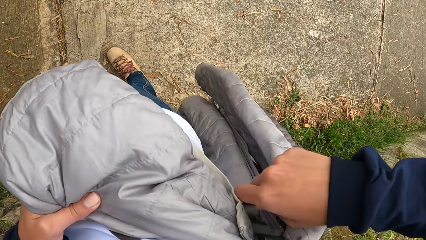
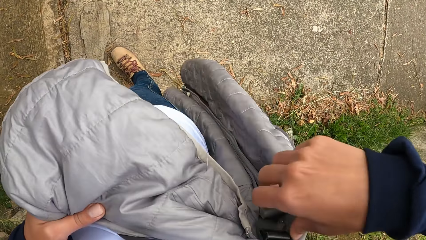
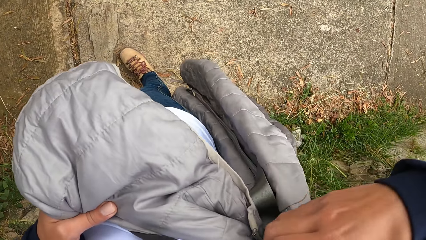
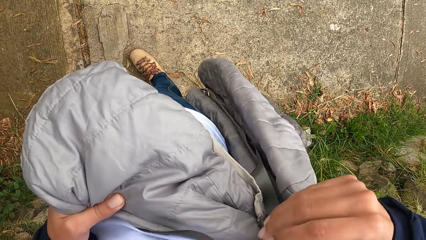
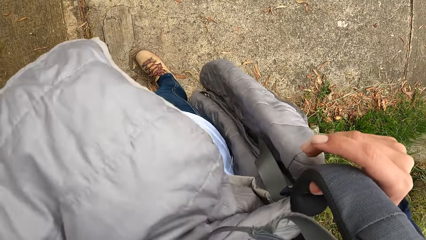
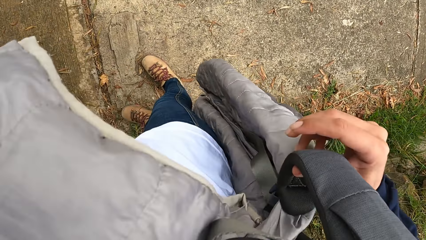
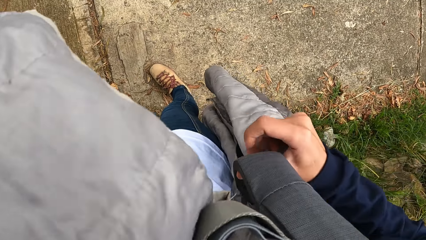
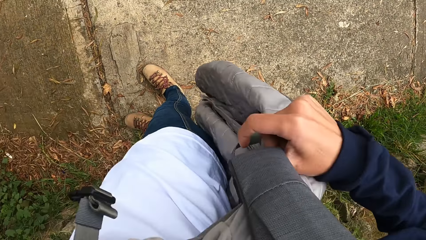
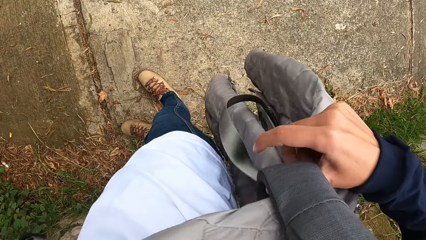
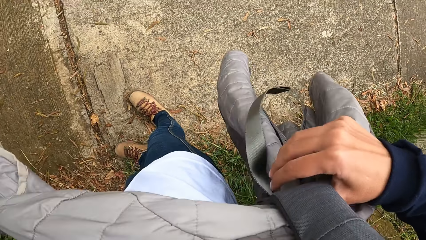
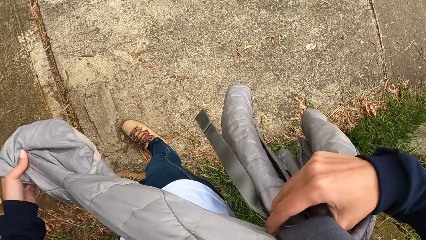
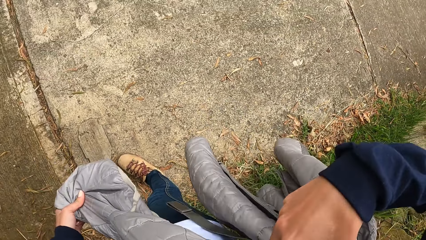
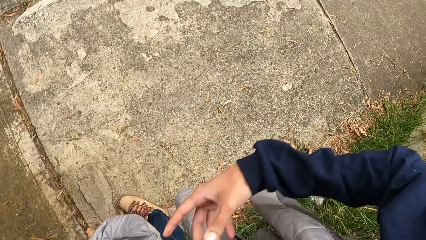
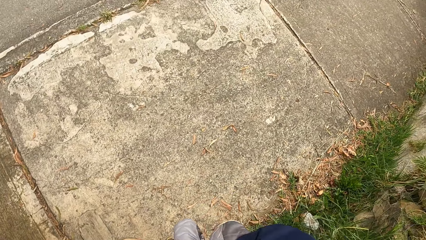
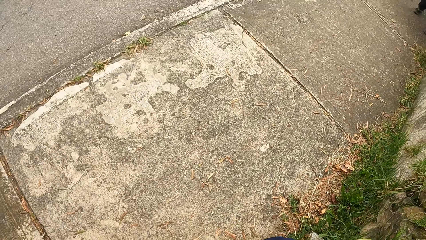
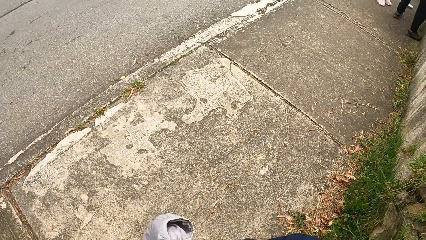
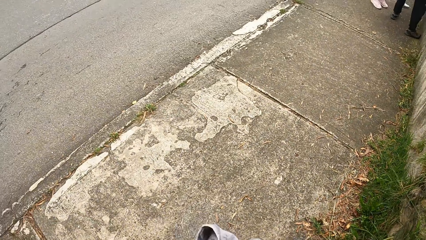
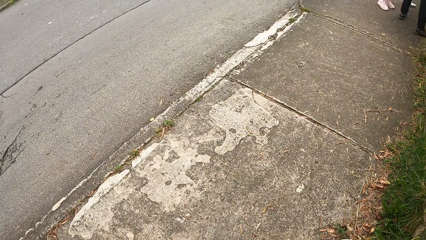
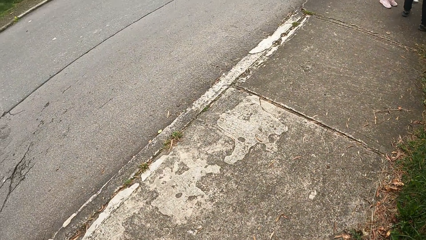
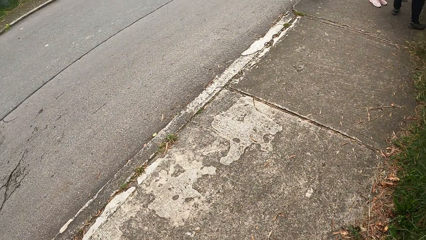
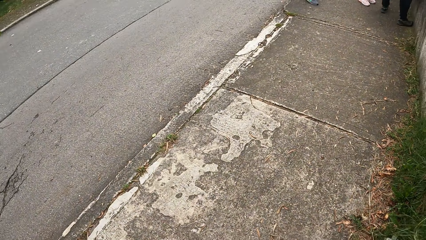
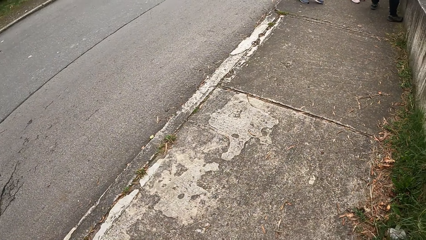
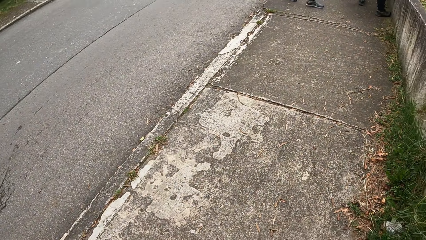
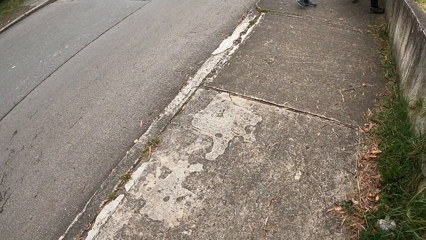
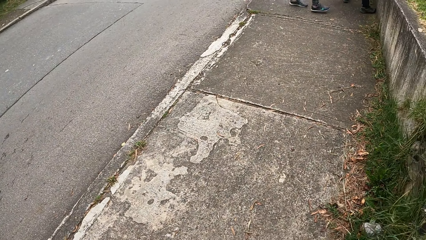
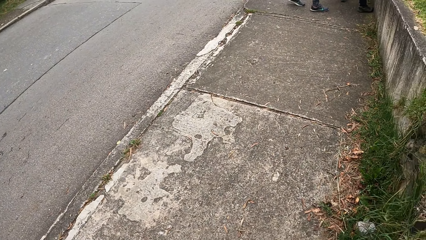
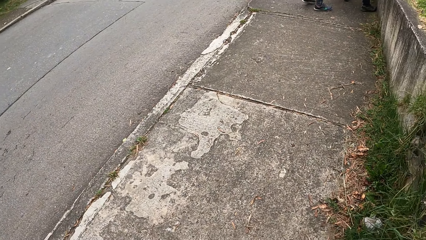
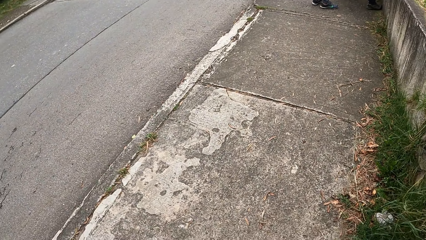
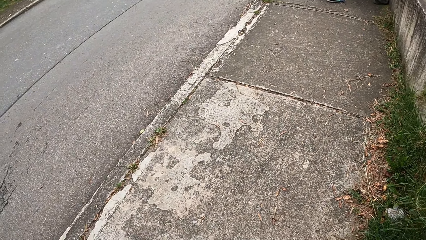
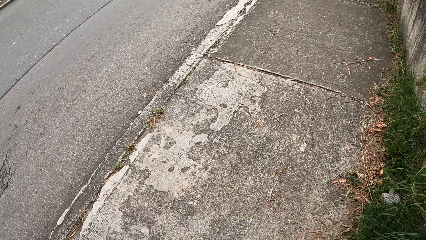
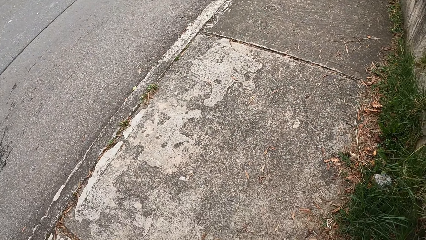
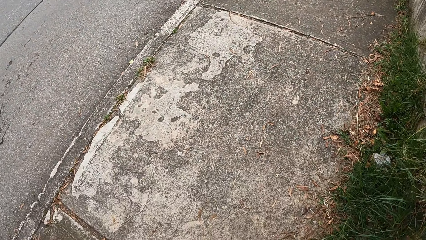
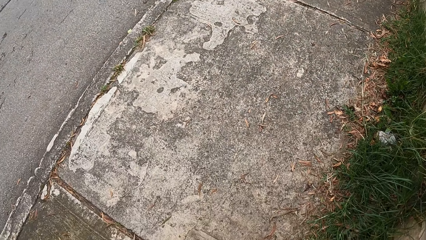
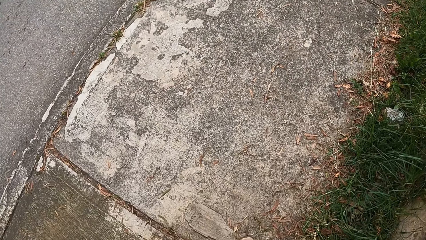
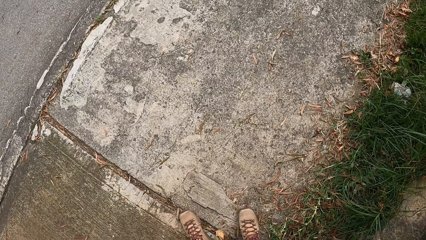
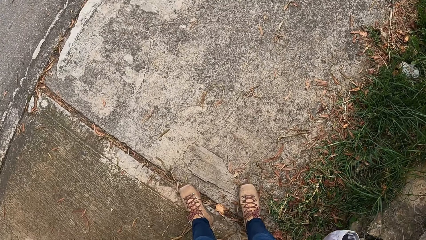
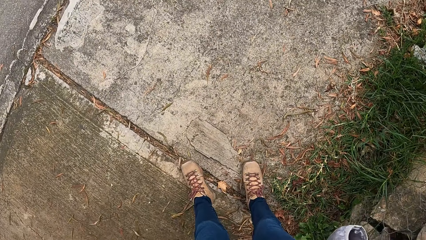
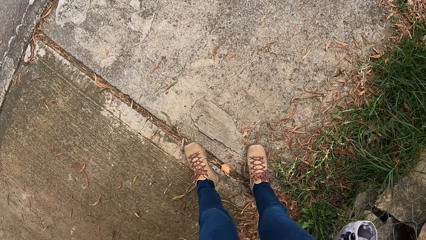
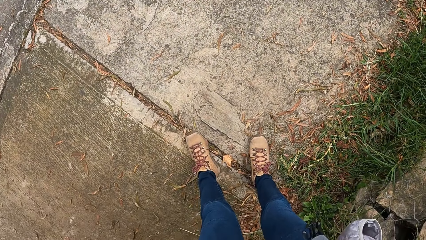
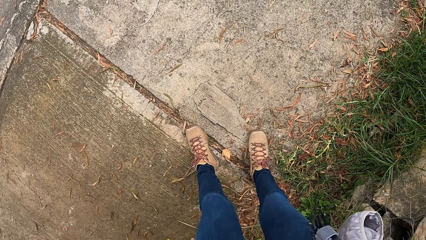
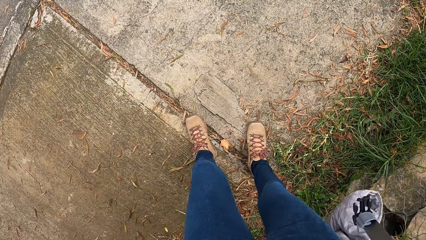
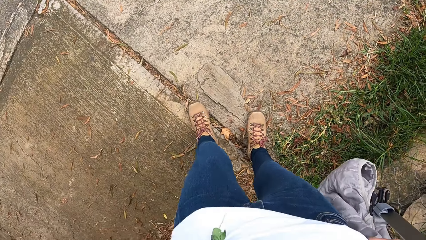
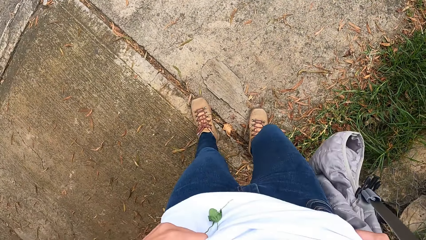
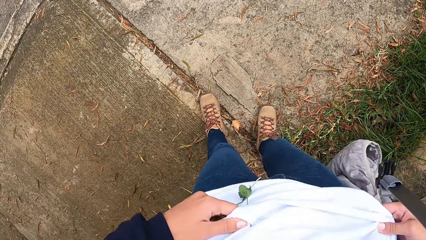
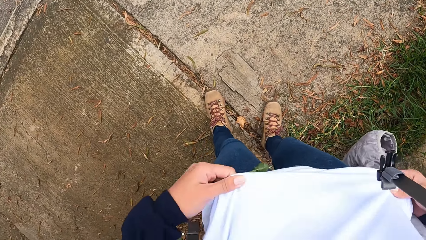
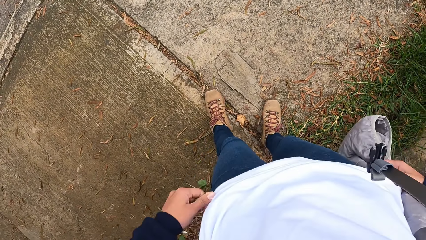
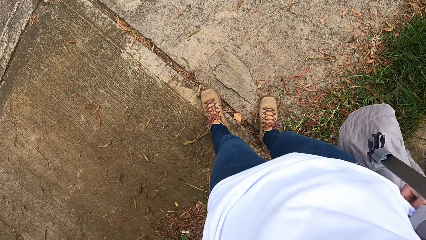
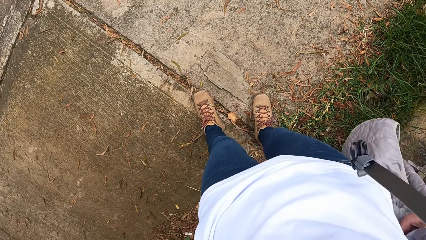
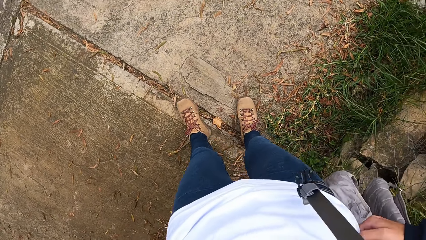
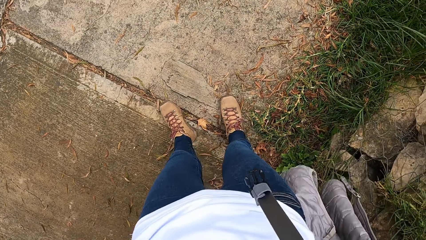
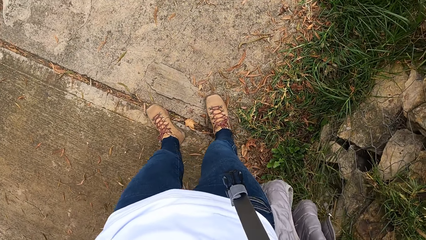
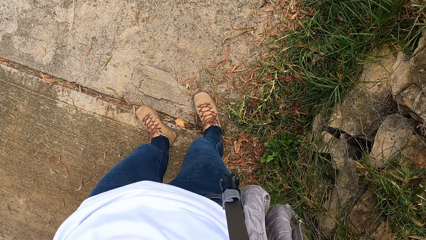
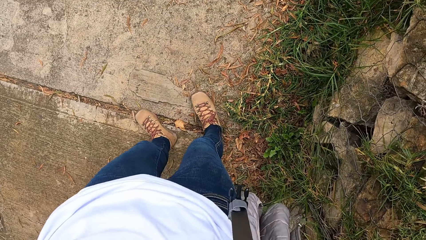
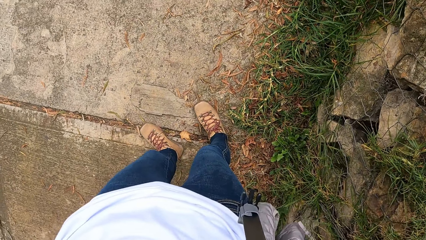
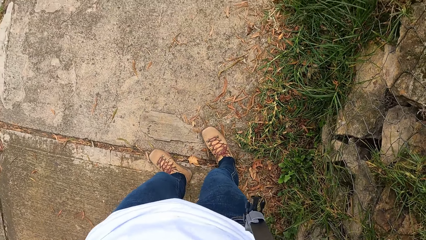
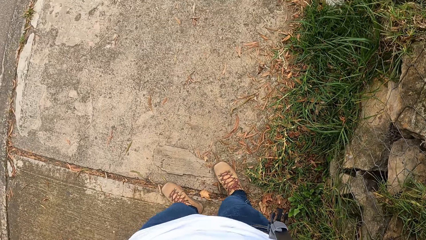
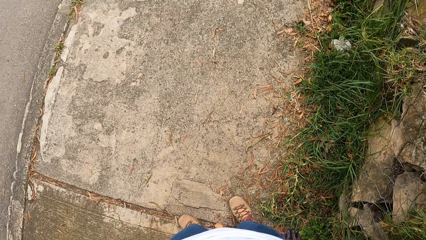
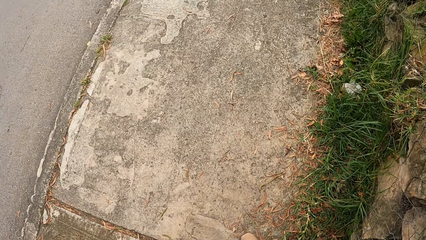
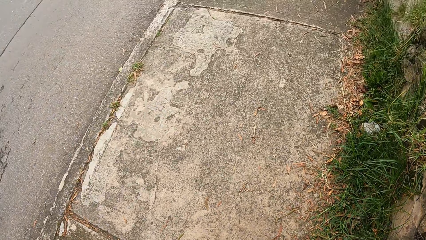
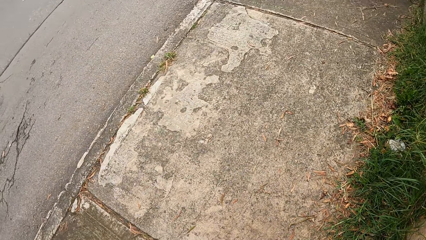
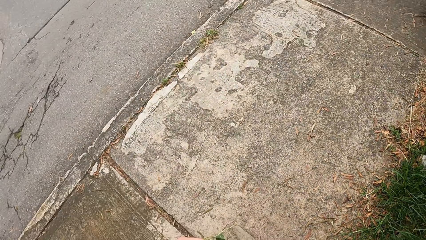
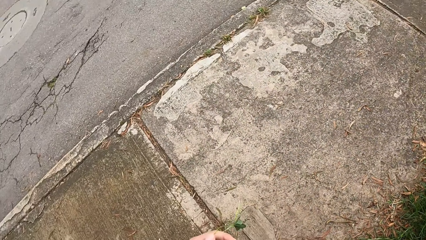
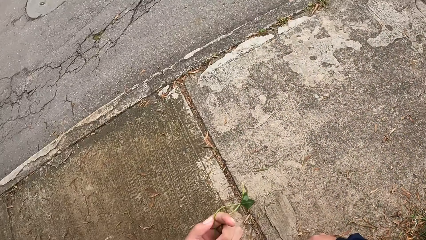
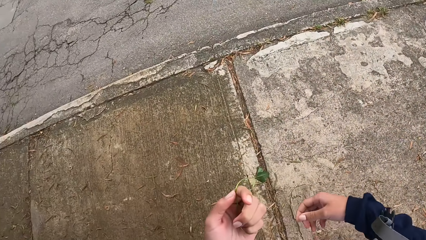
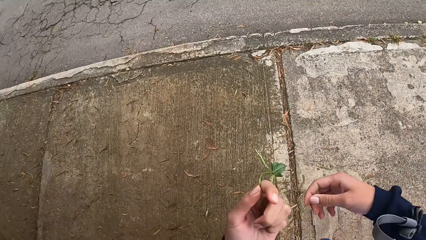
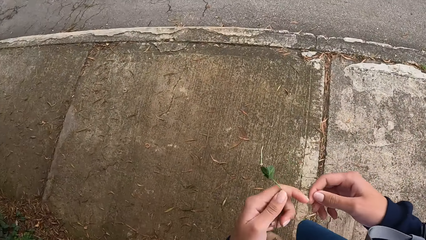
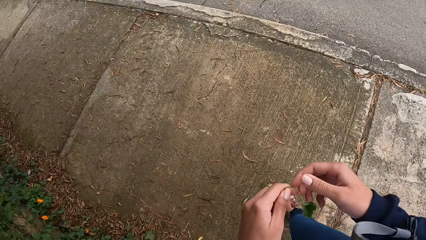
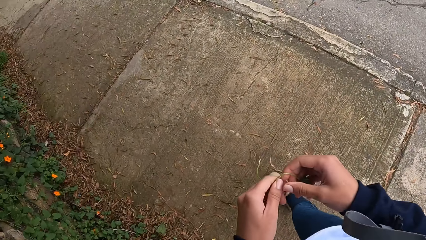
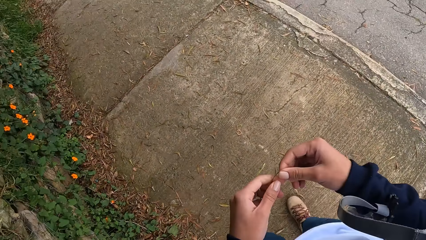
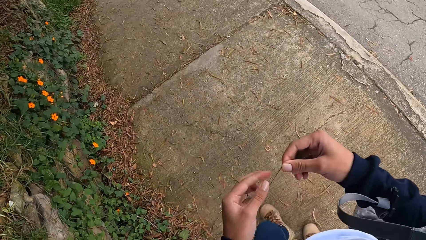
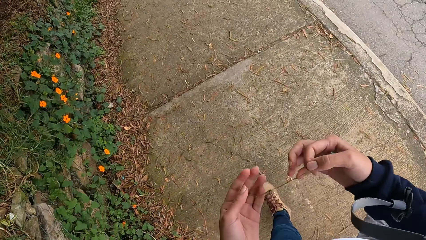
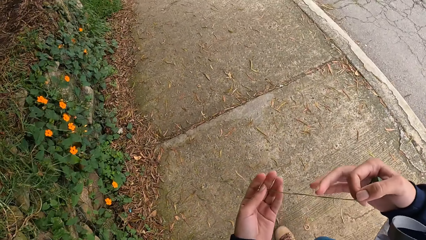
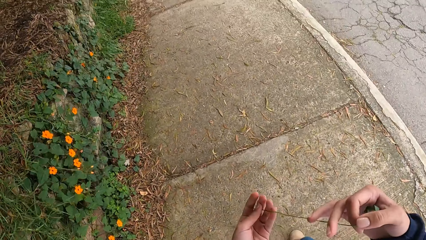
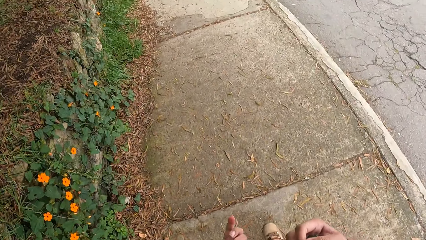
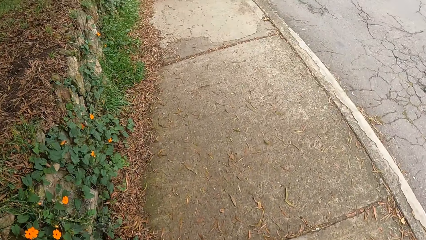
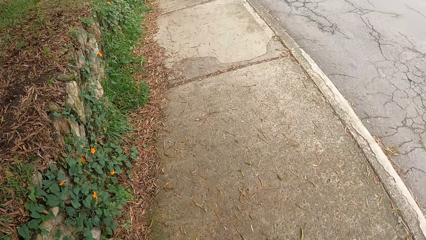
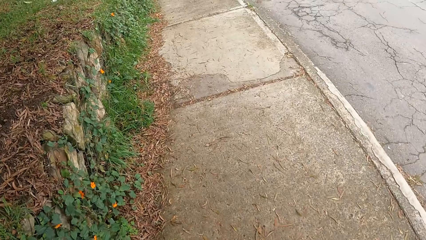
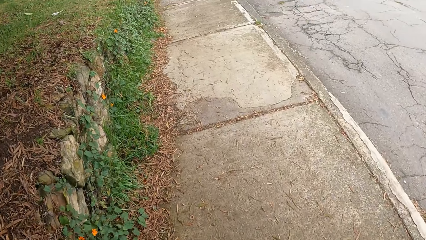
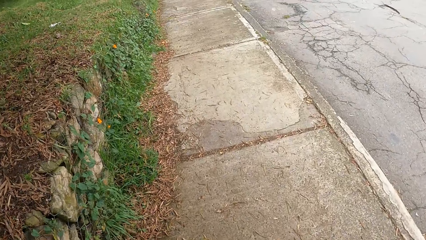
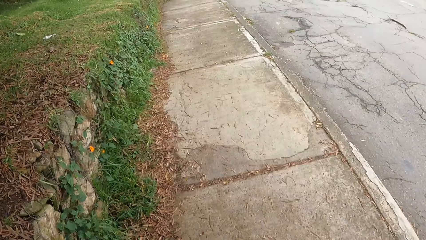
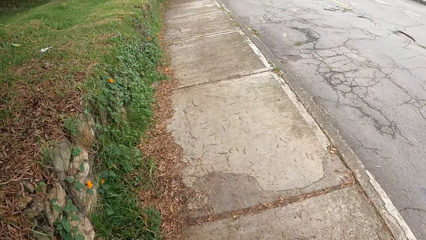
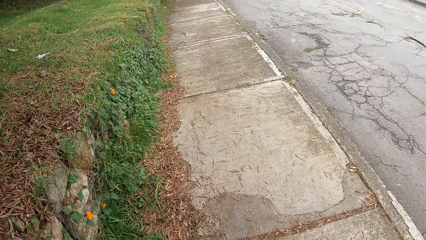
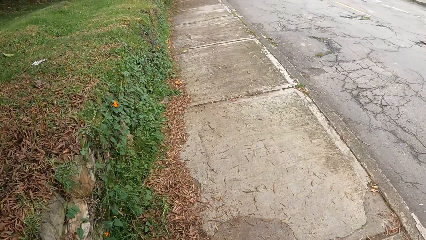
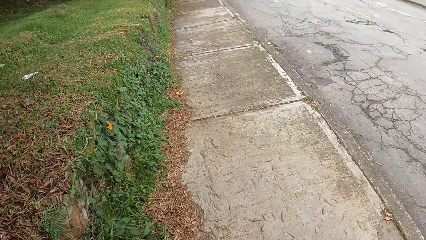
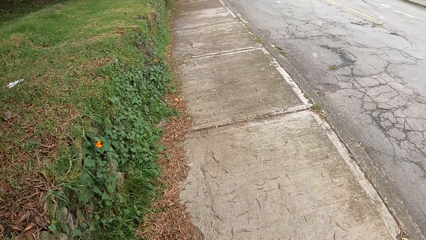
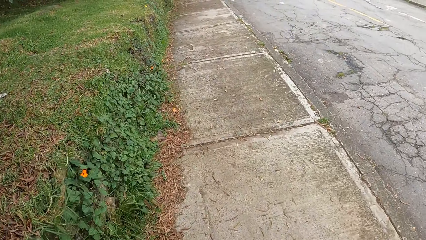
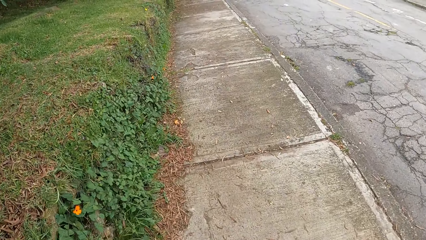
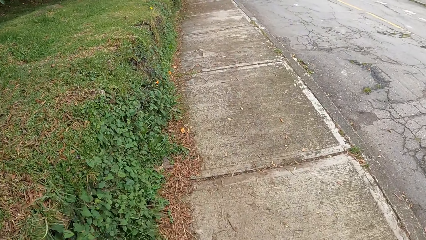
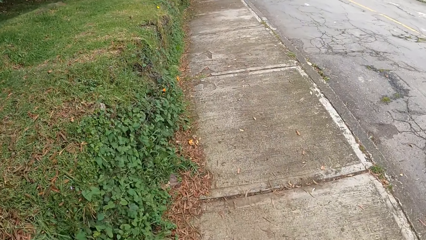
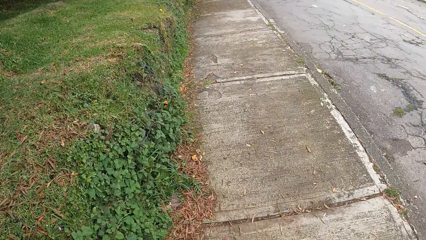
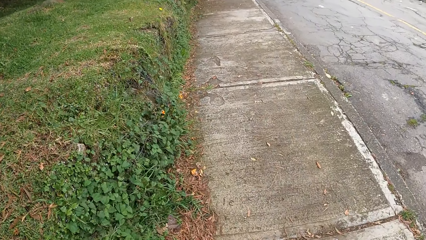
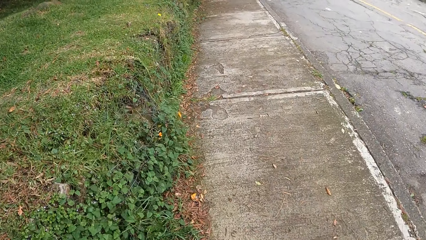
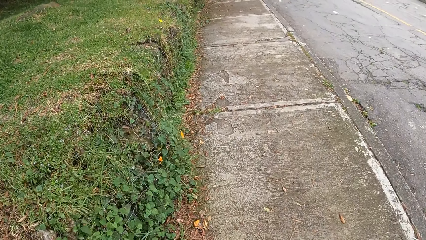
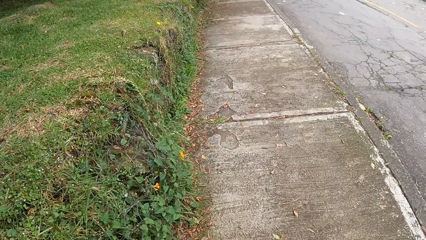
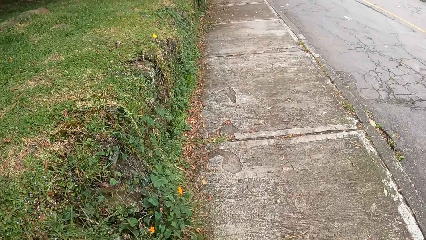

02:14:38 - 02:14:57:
The camera wearer adjusts the coat with her hands. She adjusts her cloth with her hands. She walks on the sidewalk. She stretches the string of the flower with her hands.
